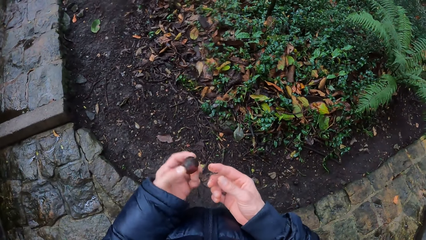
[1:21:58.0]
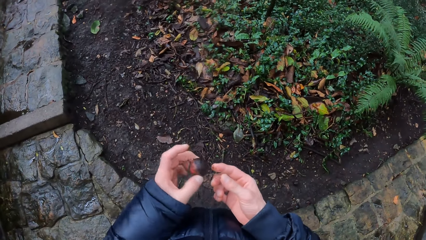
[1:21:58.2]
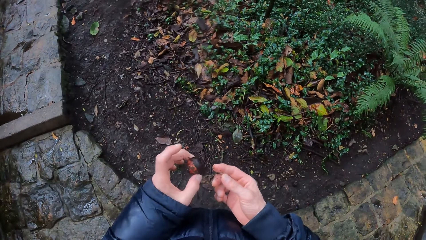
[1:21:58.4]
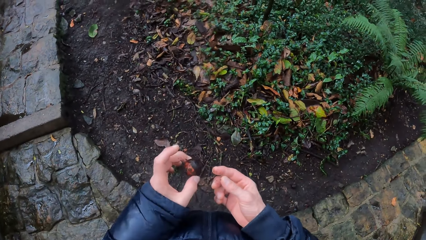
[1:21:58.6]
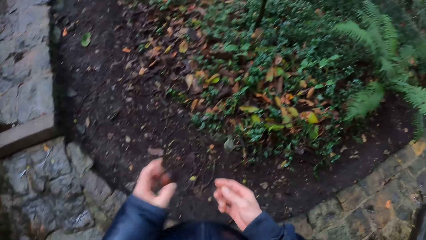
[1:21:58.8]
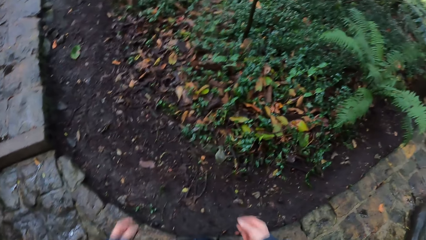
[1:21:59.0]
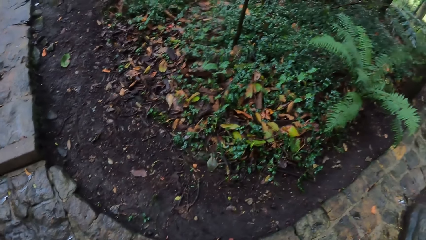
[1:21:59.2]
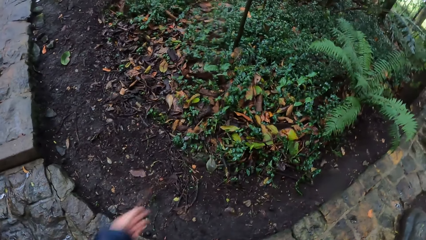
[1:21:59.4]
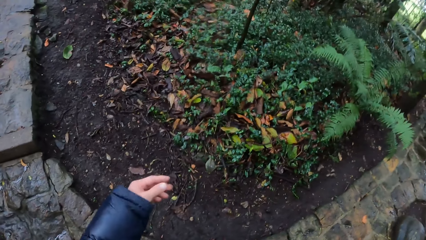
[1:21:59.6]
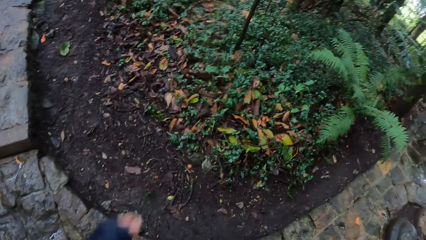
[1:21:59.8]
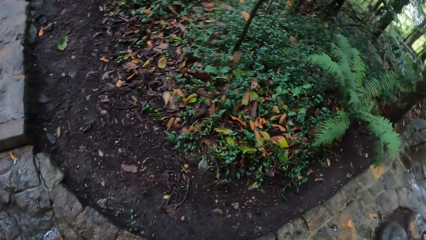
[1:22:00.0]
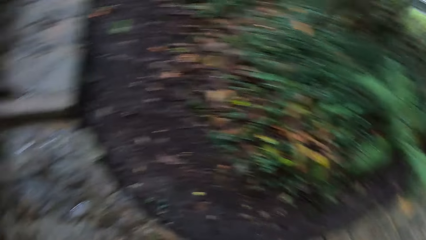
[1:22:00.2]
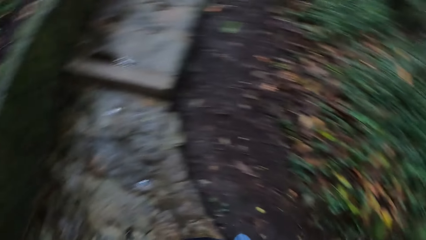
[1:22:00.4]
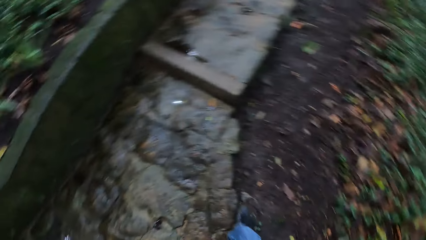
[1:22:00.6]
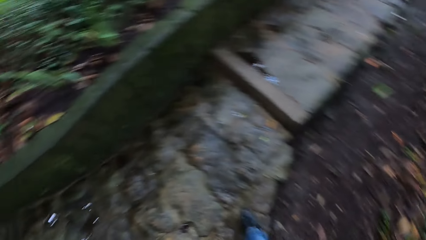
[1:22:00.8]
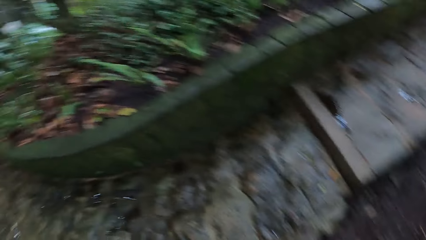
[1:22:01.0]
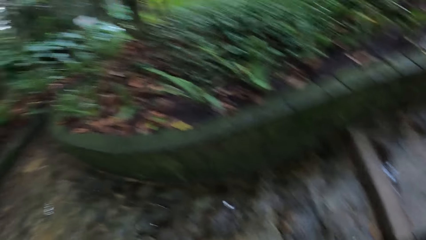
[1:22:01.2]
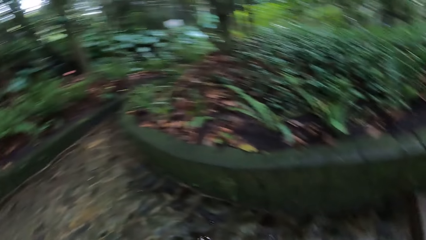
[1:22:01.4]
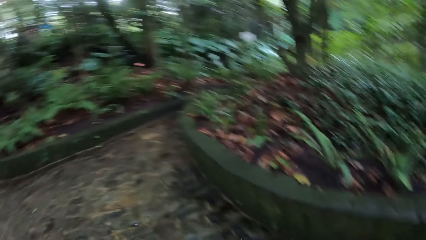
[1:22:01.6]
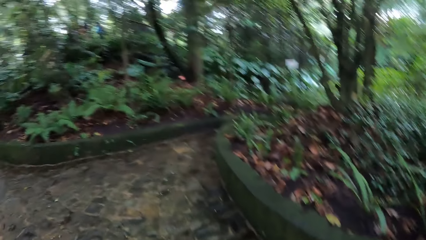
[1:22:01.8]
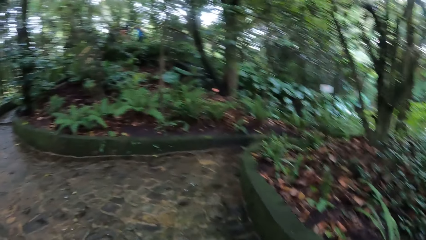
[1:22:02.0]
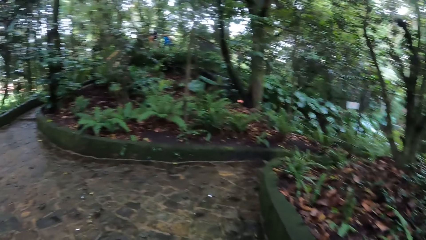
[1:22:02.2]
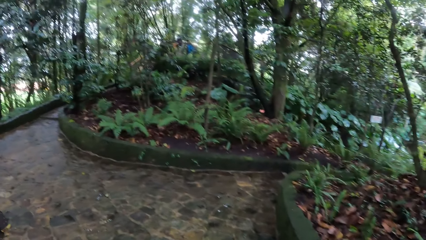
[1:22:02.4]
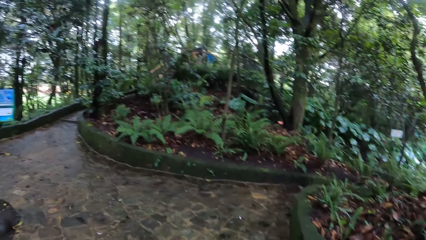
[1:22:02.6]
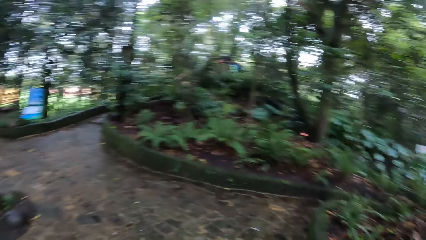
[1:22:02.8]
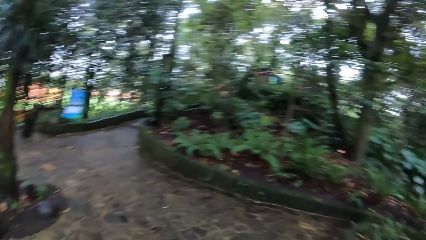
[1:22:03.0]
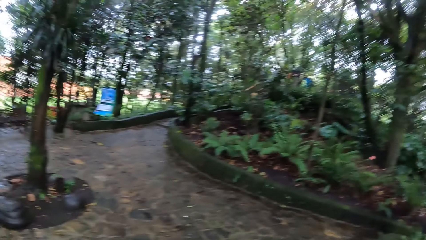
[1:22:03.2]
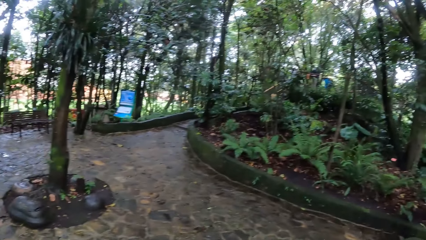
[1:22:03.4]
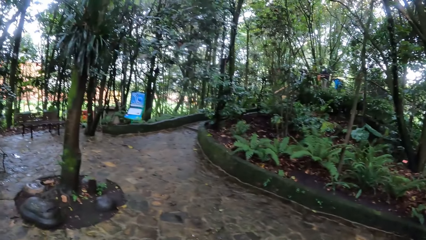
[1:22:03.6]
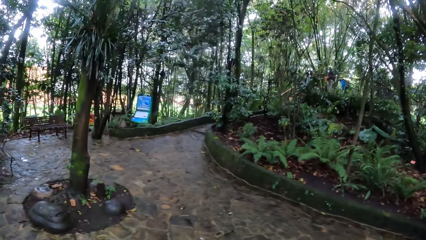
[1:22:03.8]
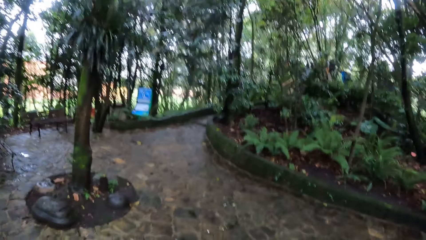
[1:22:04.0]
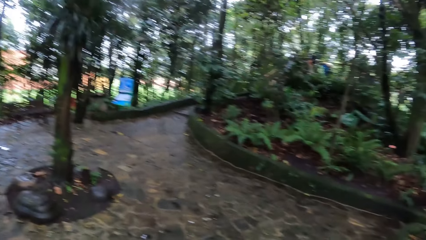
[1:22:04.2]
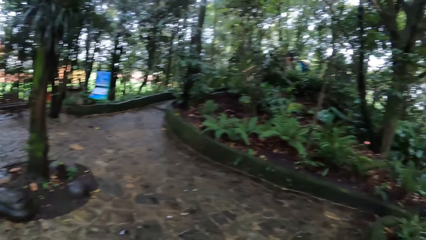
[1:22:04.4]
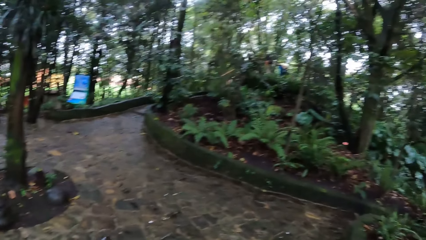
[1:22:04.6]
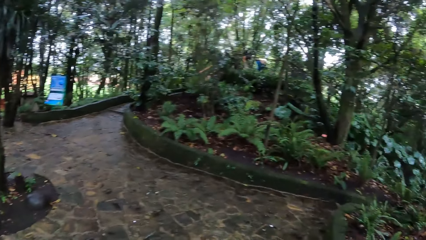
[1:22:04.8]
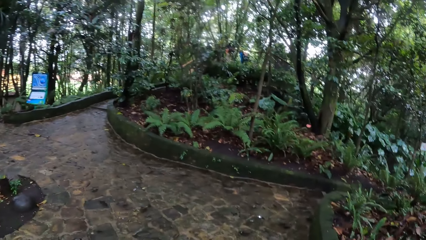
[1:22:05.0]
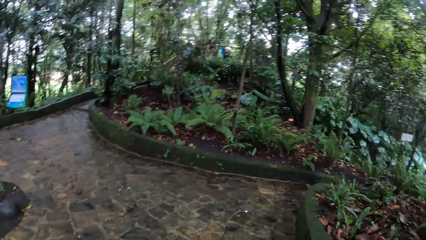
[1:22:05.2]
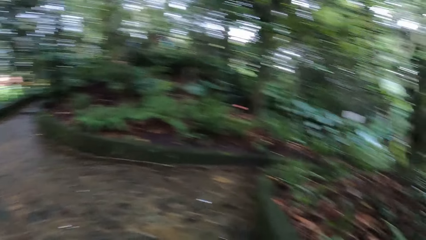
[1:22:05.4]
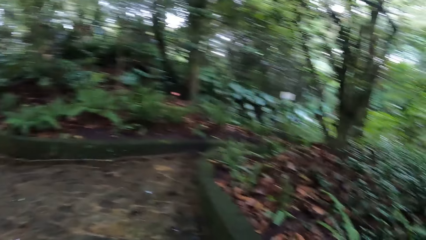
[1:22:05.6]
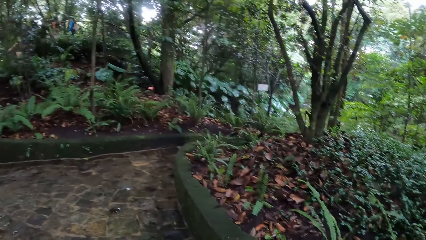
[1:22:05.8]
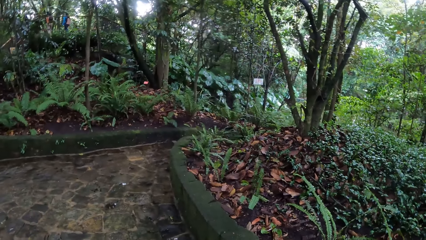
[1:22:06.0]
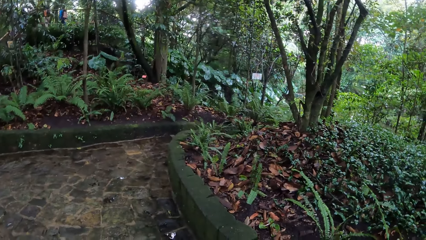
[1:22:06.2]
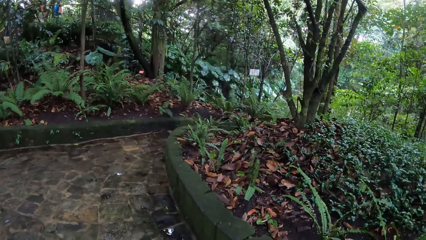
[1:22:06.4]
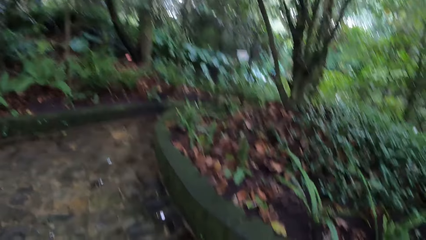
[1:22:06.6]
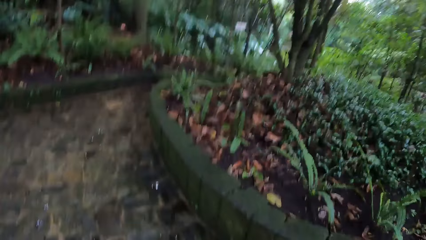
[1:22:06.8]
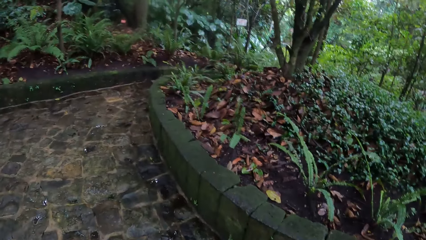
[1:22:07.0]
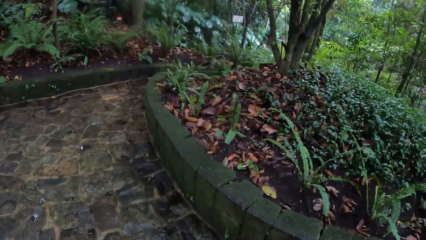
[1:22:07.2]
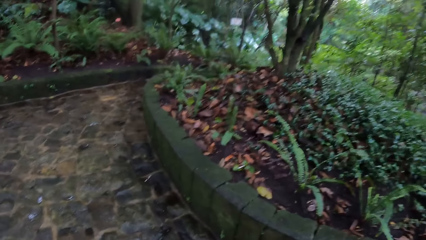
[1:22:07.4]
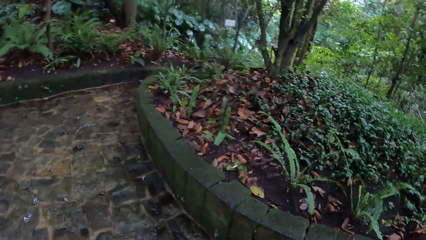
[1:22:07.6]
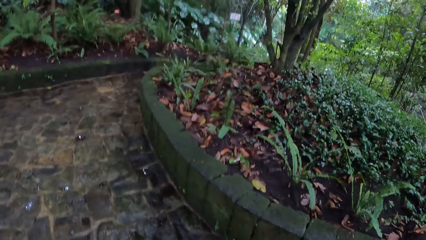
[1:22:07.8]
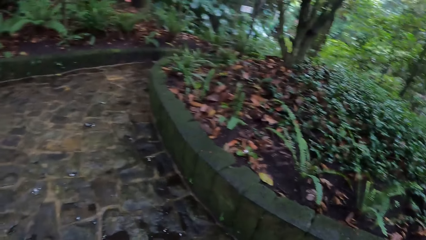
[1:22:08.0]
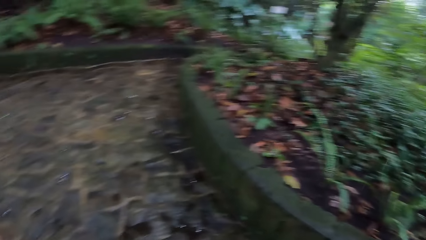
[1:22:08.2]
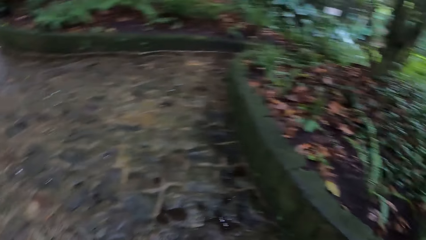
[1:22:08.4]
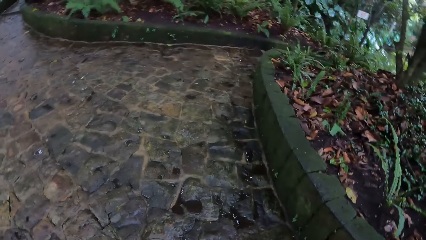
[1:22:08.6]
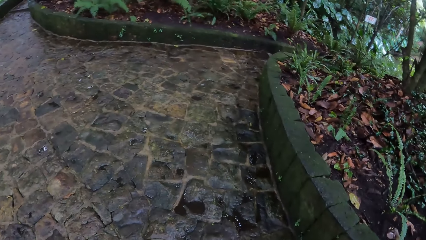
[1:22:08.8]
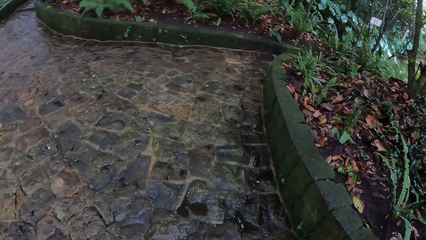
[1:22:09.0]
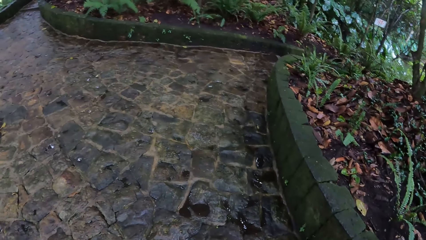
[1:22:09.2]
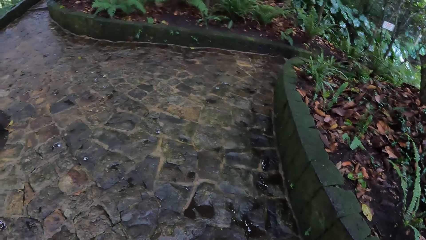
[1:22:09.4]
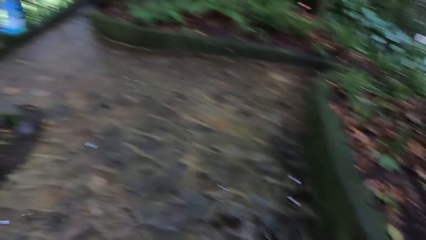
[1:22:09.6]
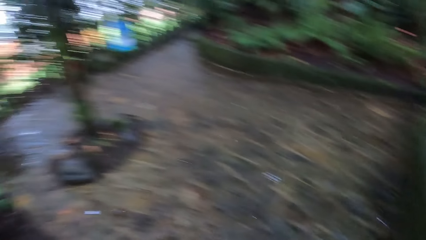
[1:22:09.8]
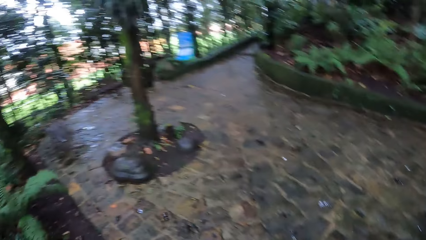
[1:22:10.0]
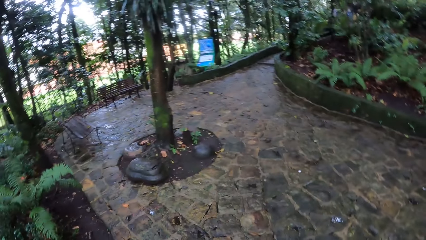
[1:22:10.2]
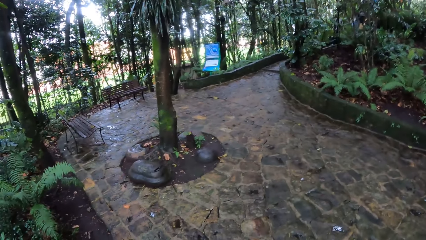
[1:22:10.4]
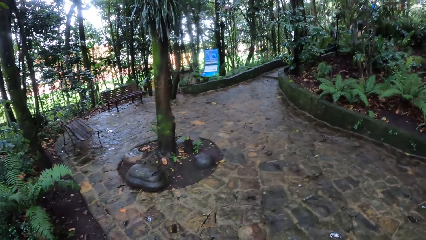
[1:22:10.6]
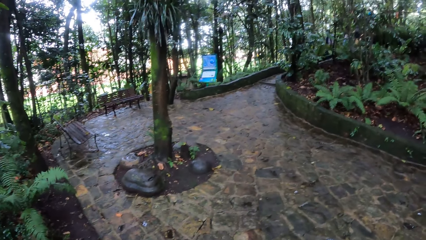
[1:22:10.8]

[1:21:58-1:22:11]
The camera wearer throws the fruit on the floor with his left hand. He walks. He looks around.
